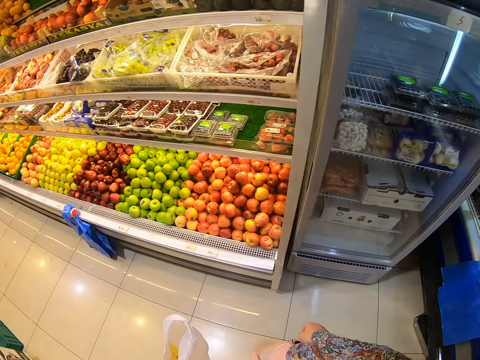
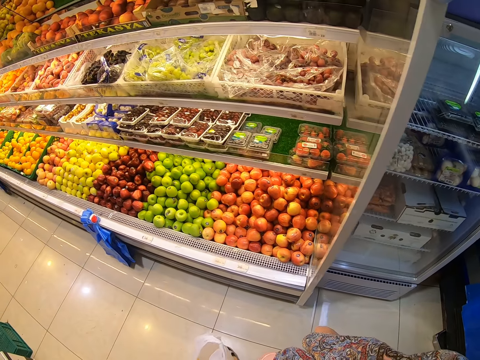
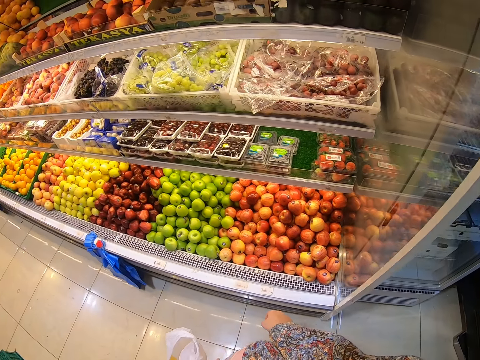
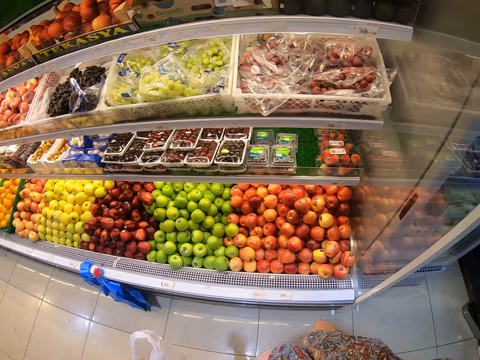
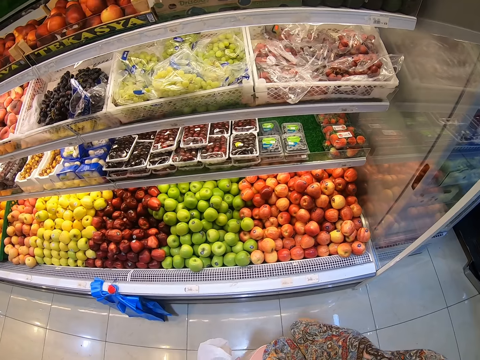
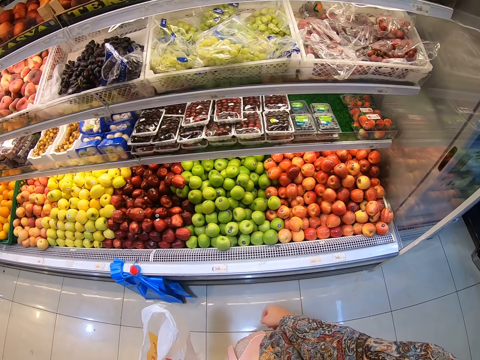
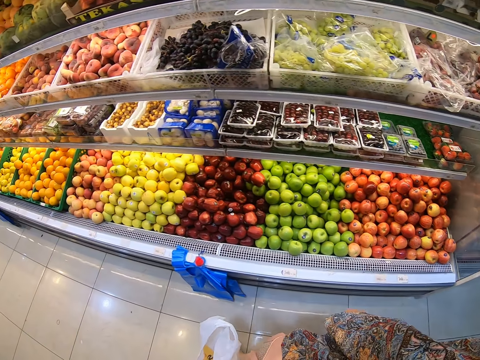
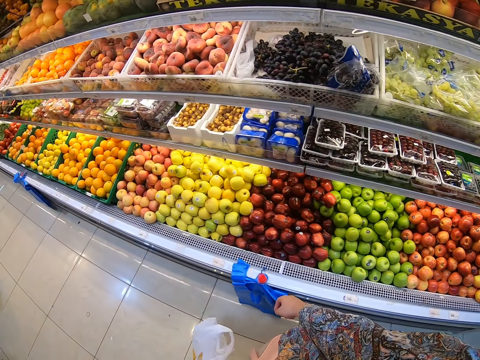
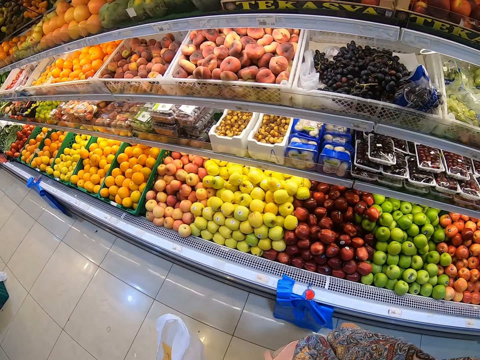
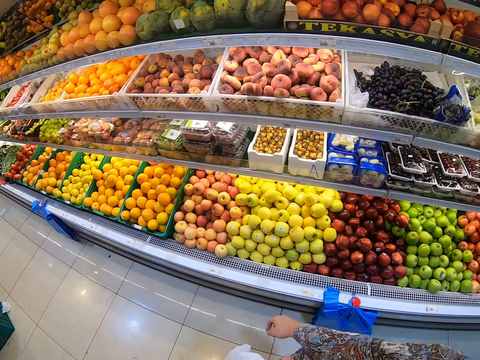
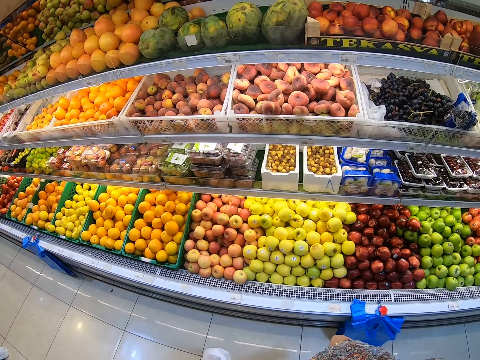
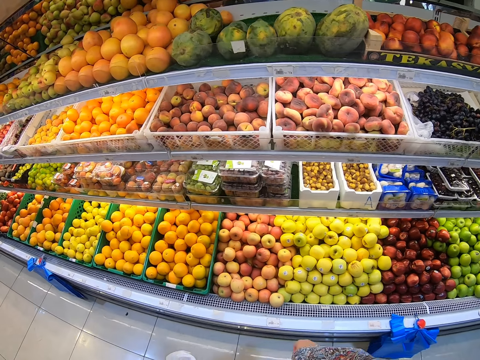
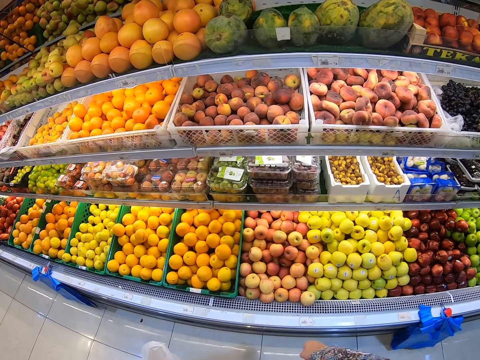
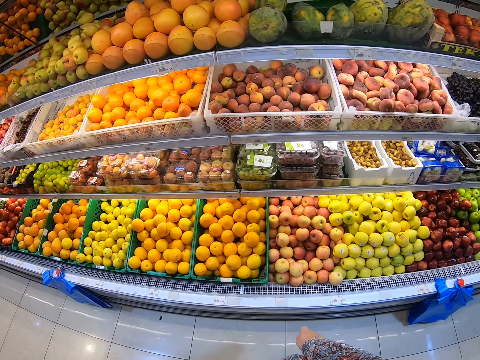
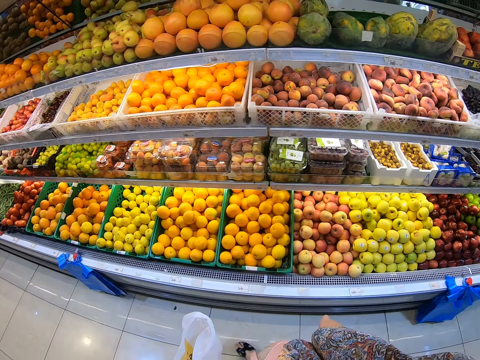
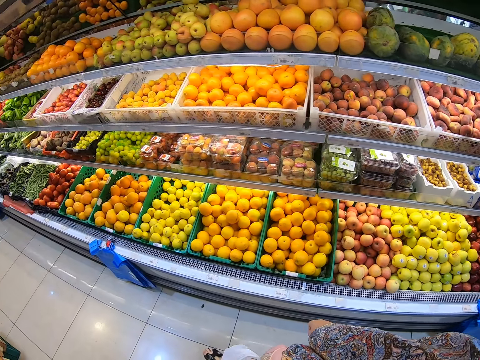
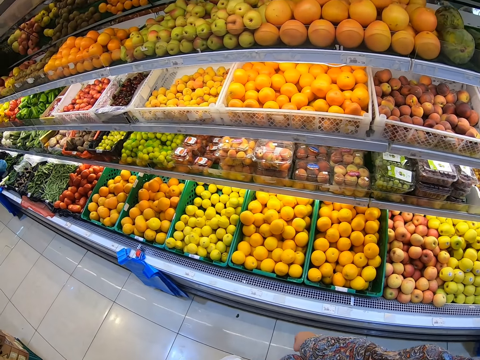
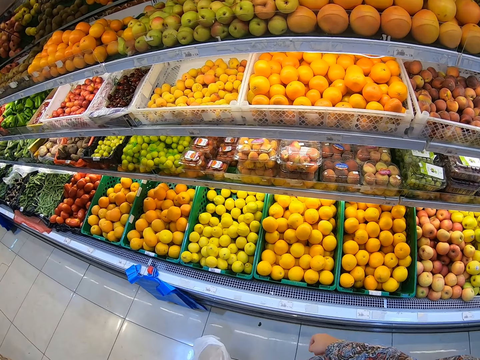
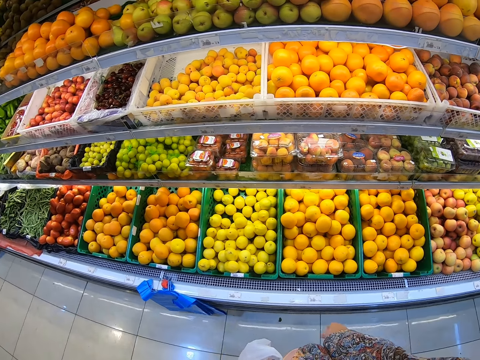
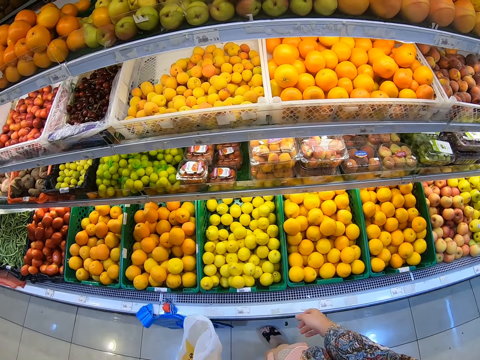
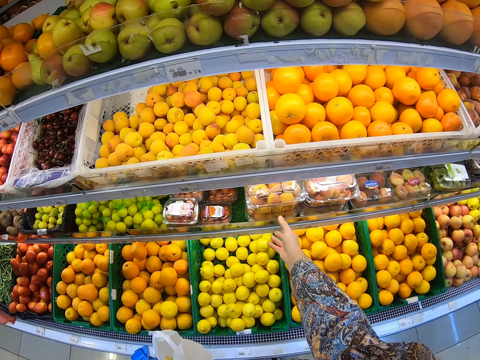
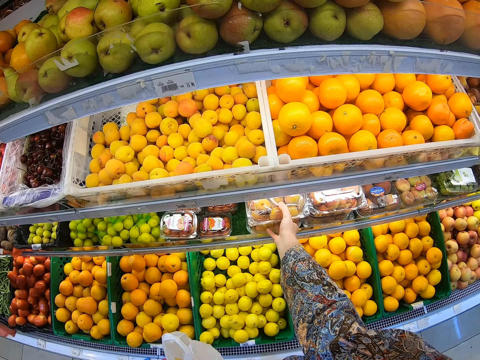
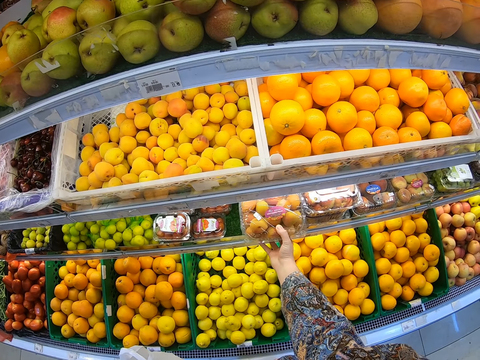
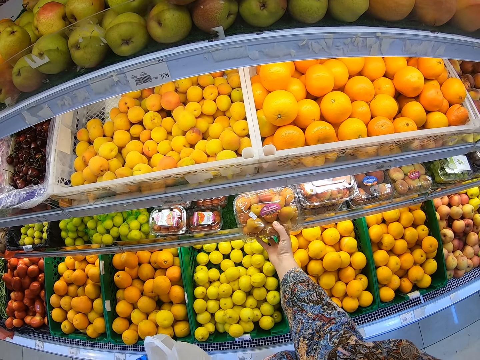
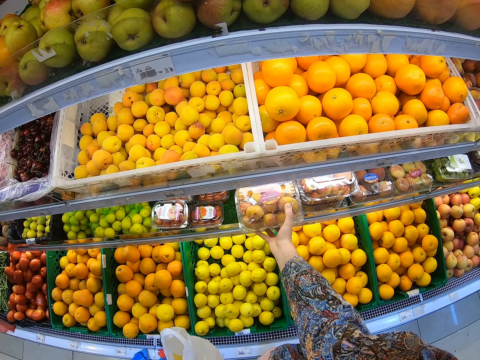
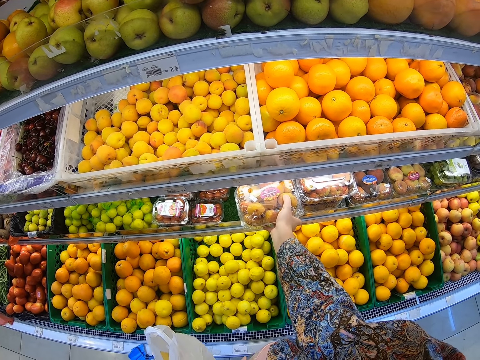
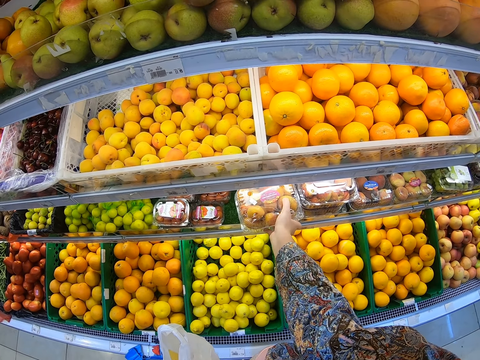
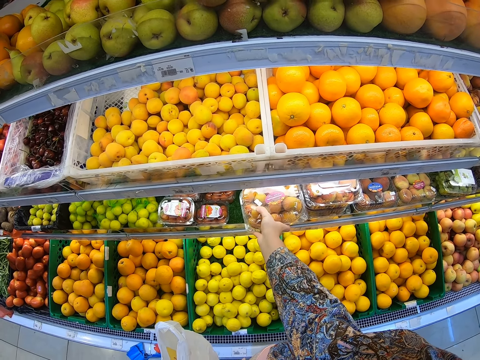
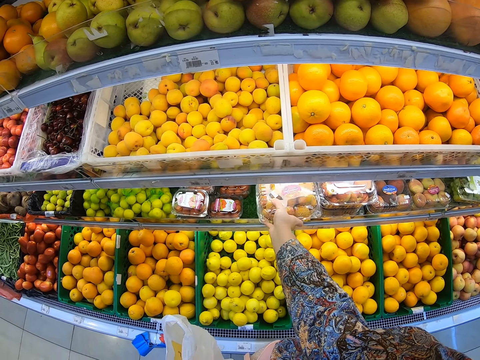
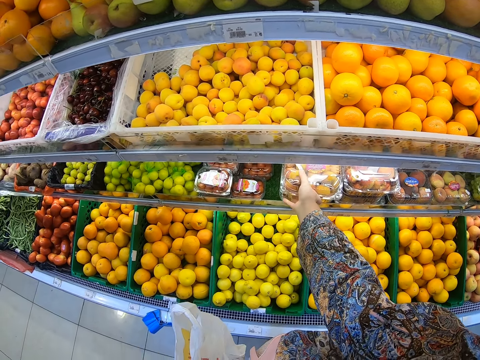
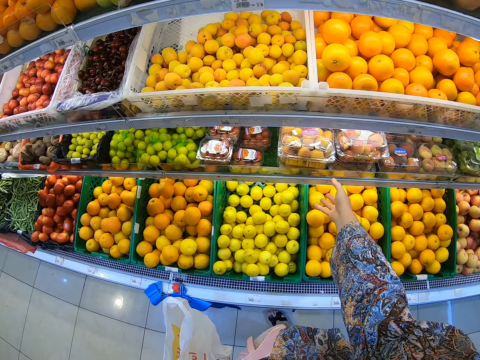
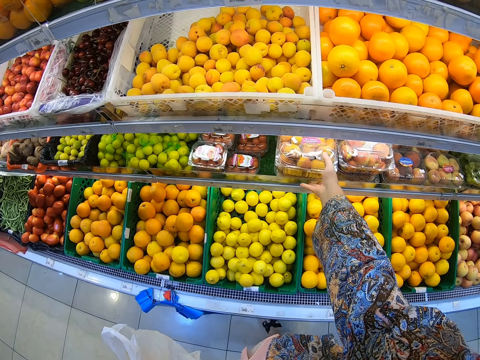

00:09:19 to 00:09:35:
The camera wearer walks beside the shelf. They look at a tray of oranges. They hold the tray on the shelf. They touch a packet of berries.

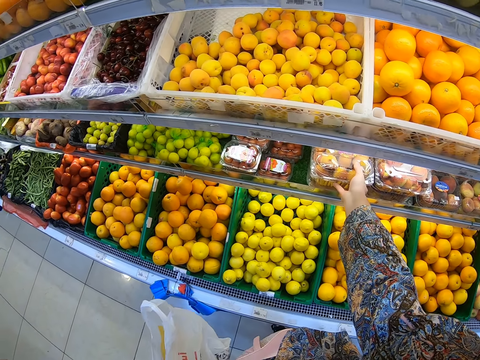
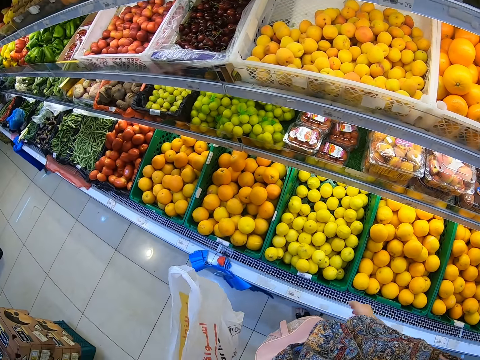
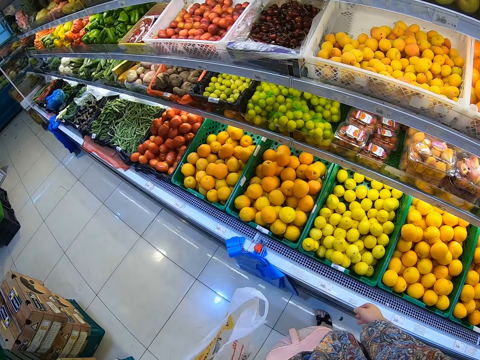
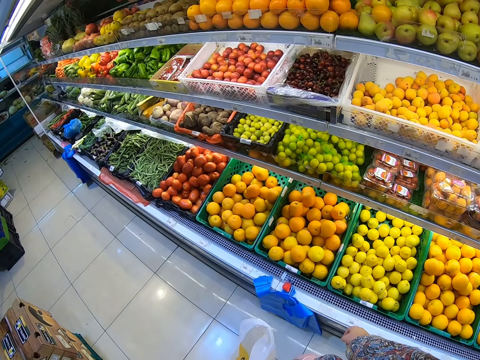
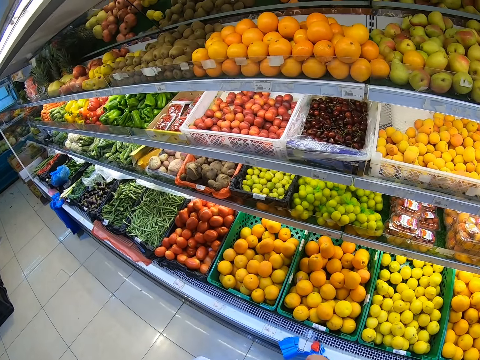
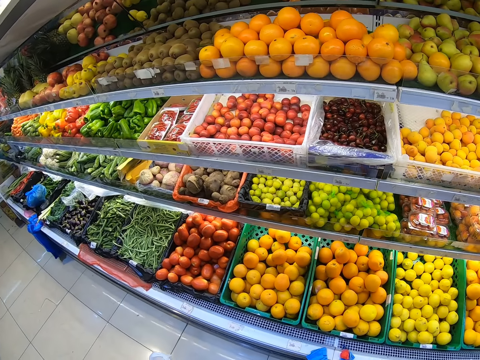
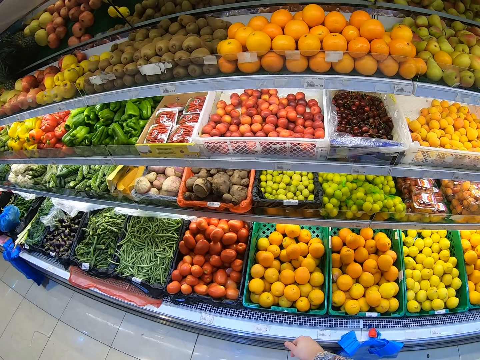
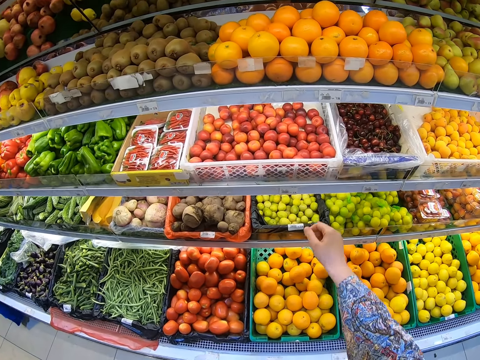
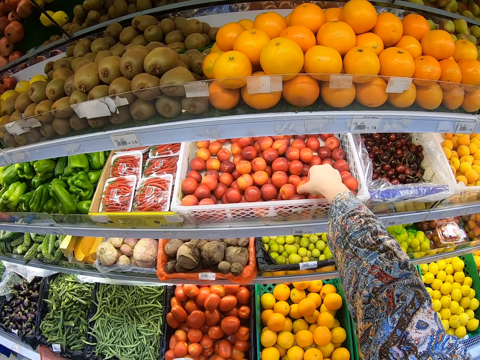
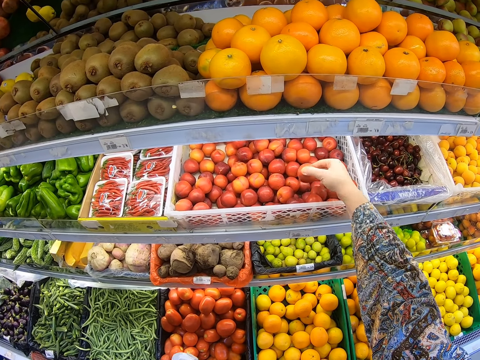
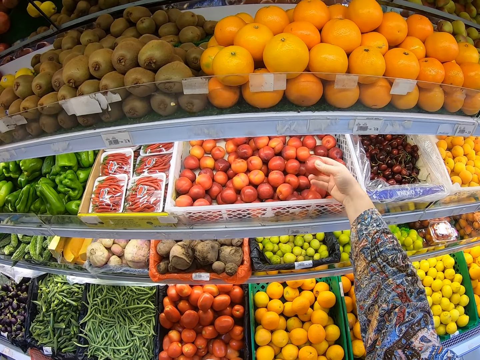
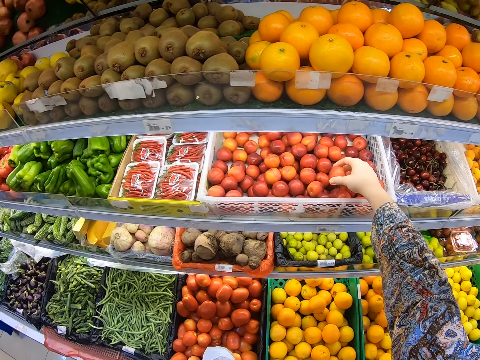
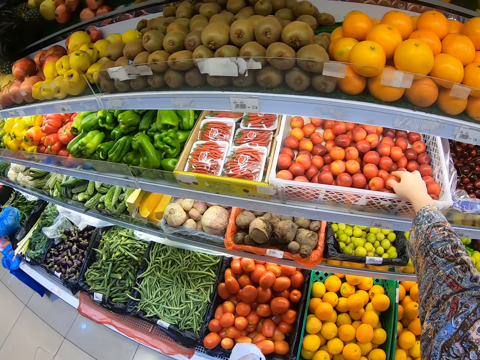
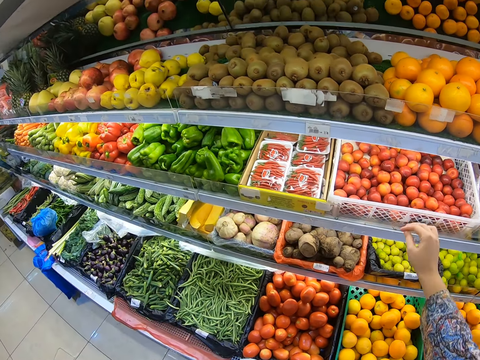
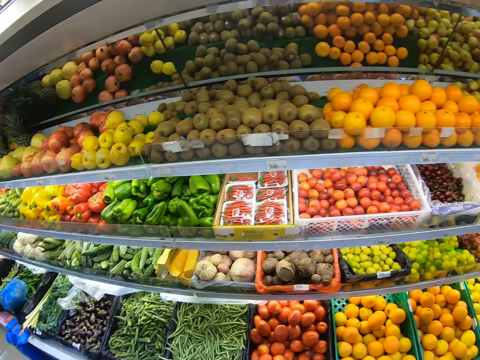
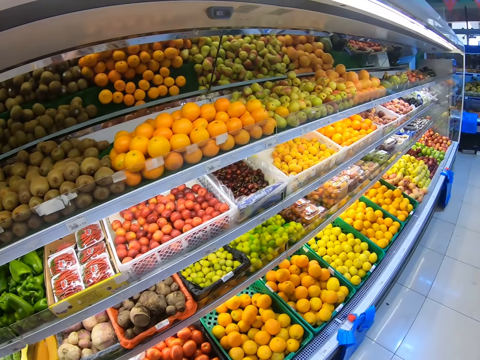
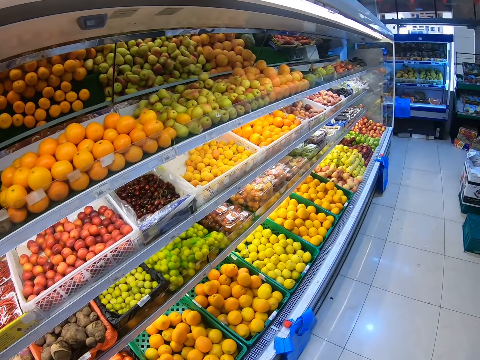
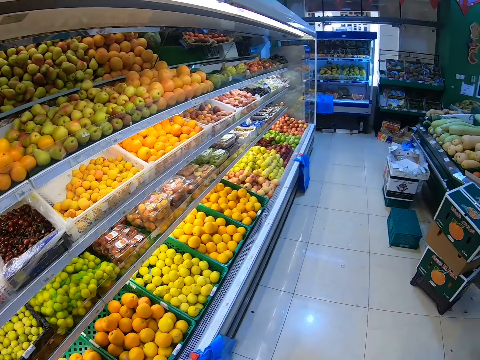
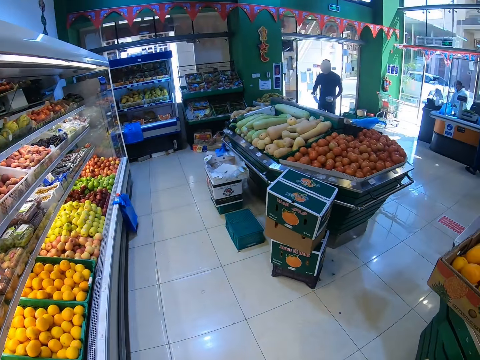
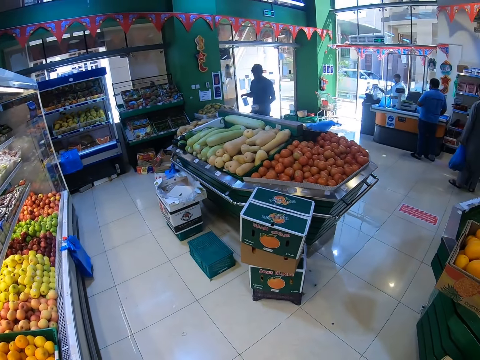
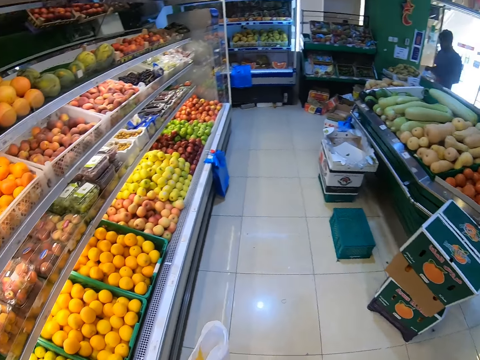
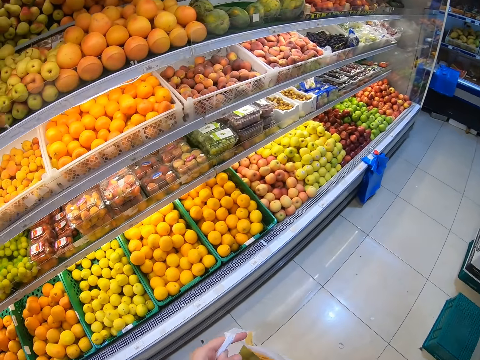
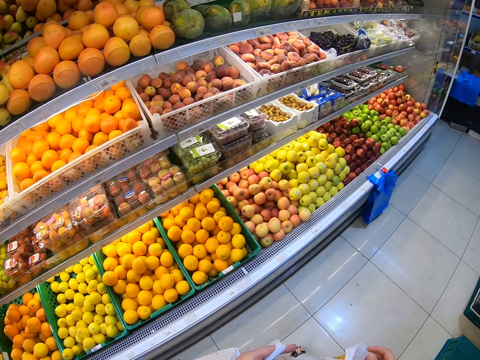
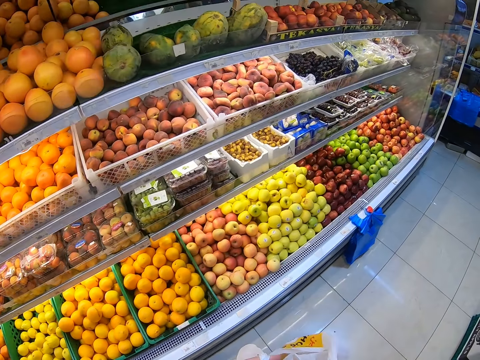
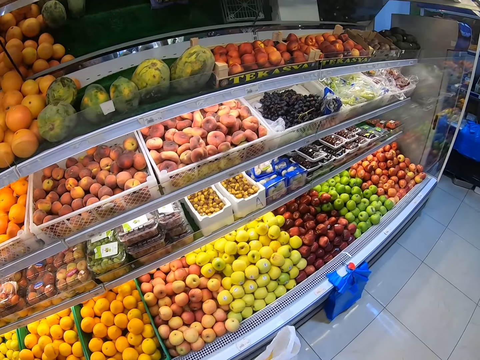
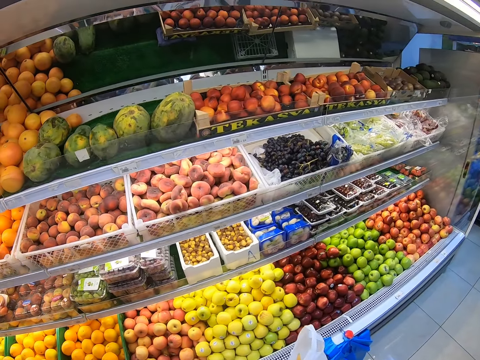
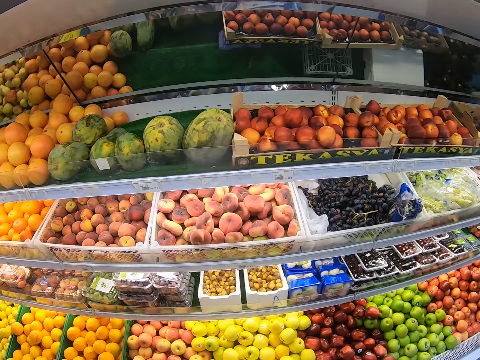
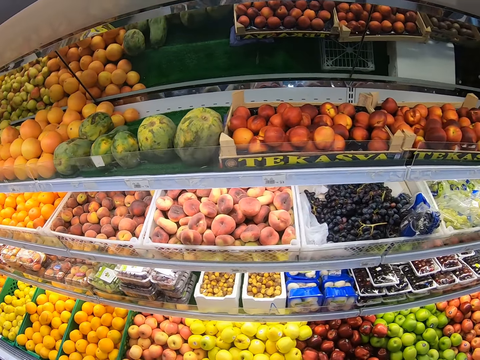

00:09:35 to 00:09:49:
The camera wearer walks around the store. They touch the plums. They pick a tomato. They put the tomato on the shelf. They walk in the grocery store.
